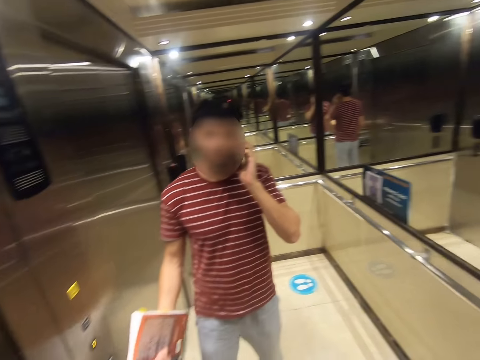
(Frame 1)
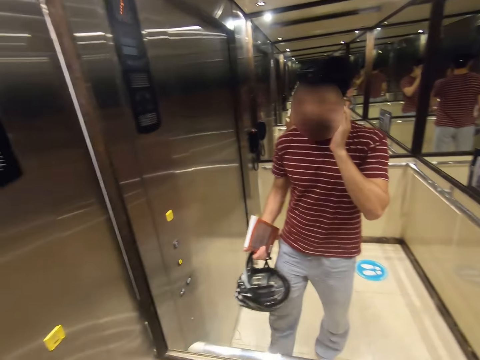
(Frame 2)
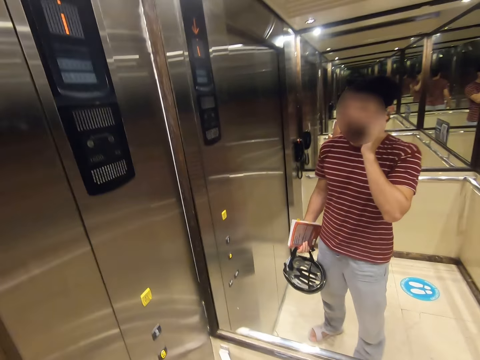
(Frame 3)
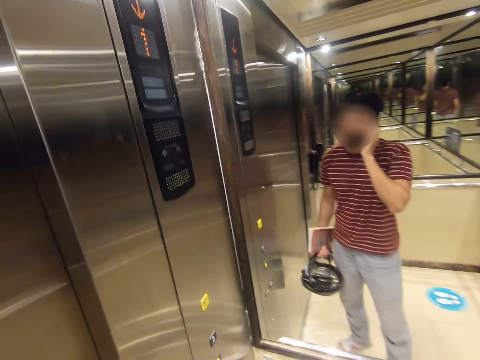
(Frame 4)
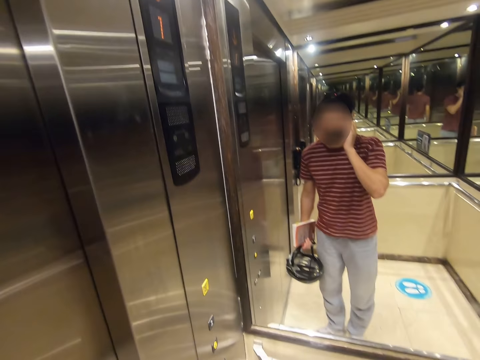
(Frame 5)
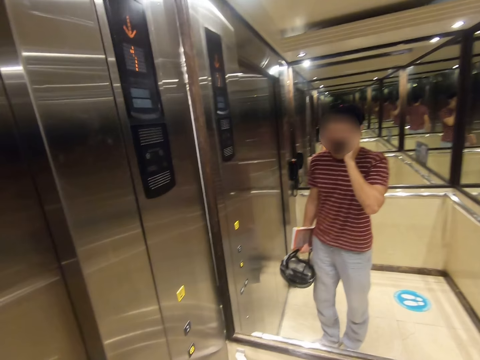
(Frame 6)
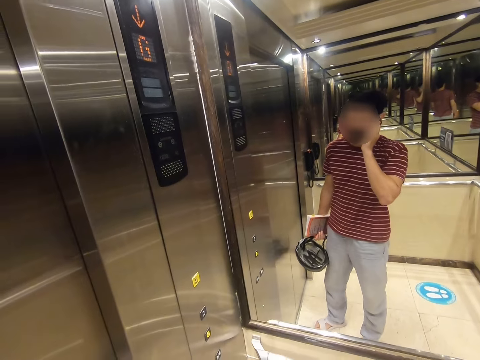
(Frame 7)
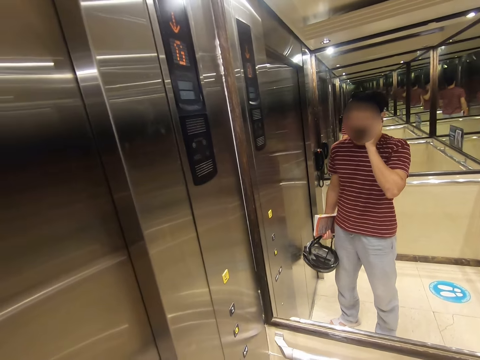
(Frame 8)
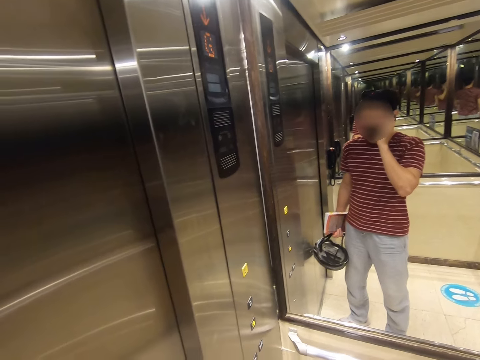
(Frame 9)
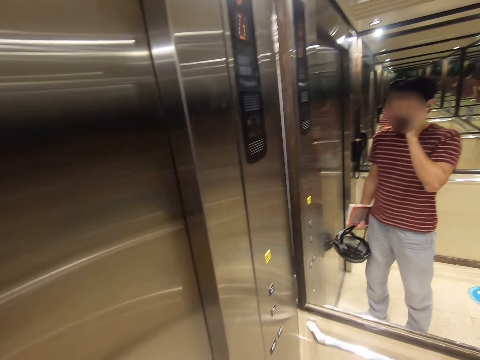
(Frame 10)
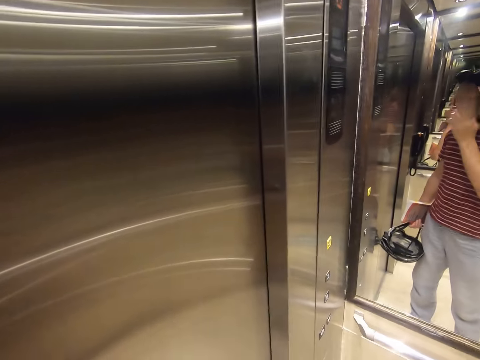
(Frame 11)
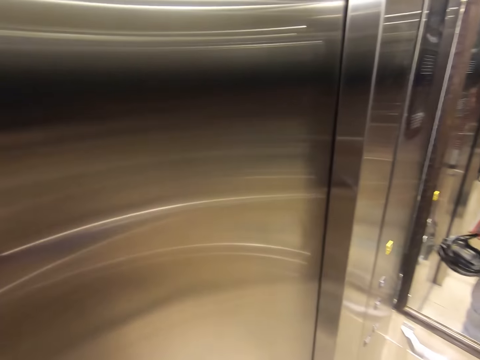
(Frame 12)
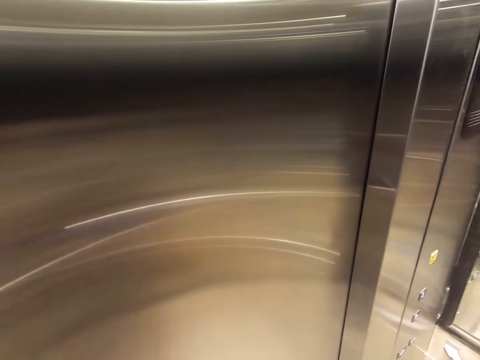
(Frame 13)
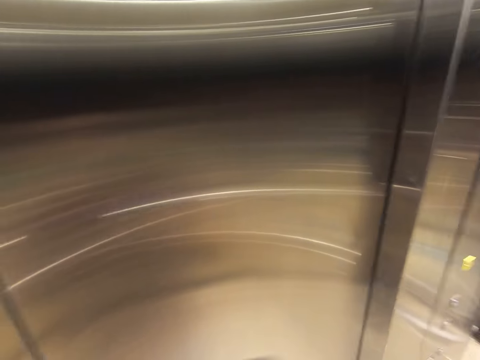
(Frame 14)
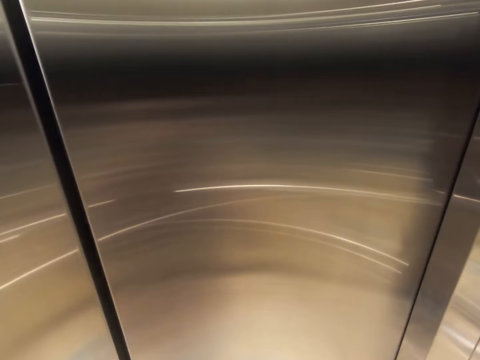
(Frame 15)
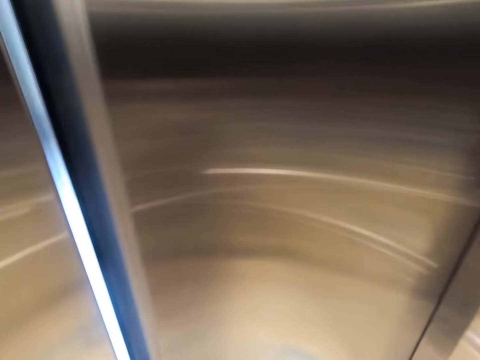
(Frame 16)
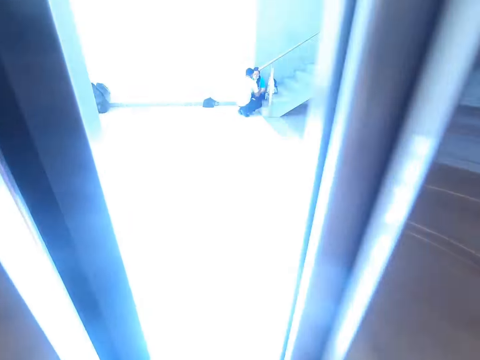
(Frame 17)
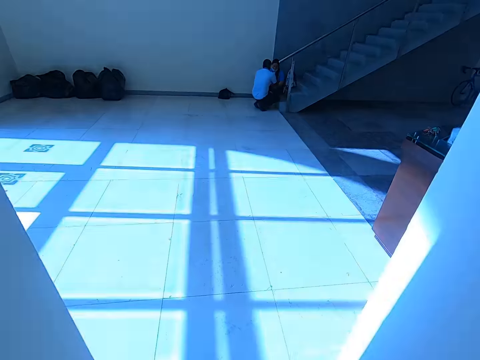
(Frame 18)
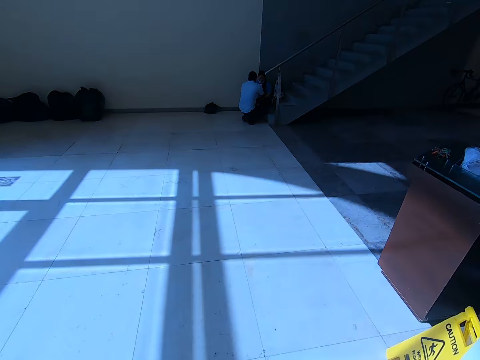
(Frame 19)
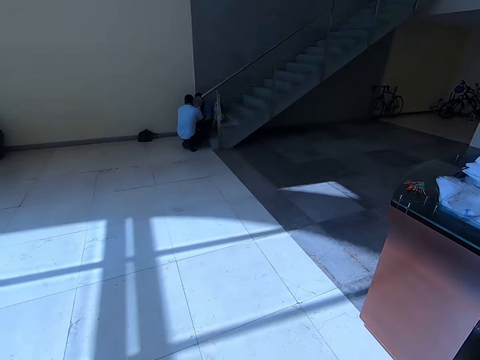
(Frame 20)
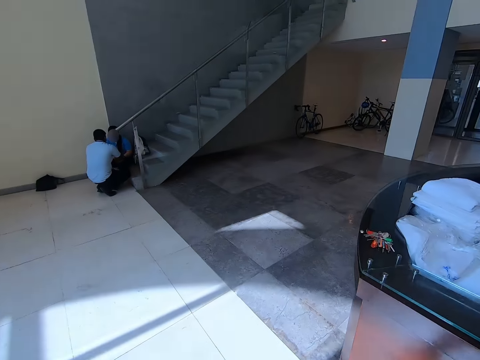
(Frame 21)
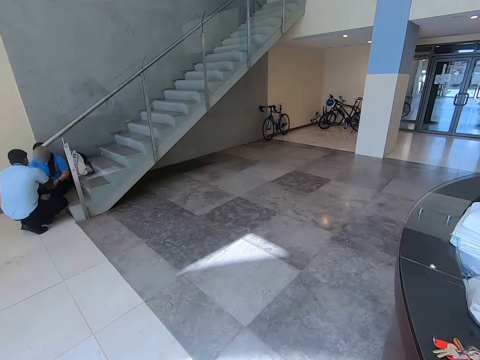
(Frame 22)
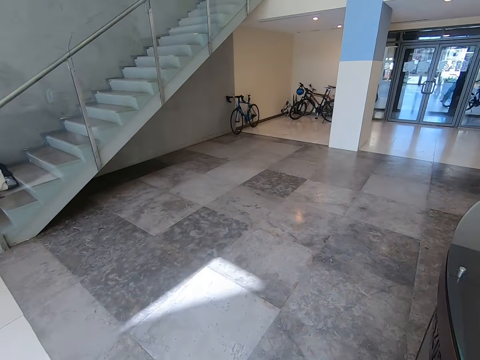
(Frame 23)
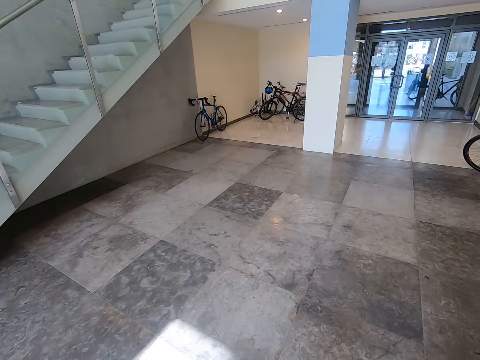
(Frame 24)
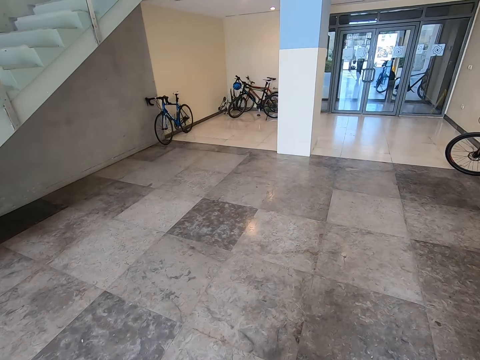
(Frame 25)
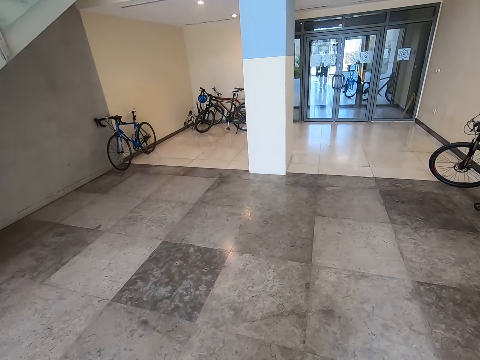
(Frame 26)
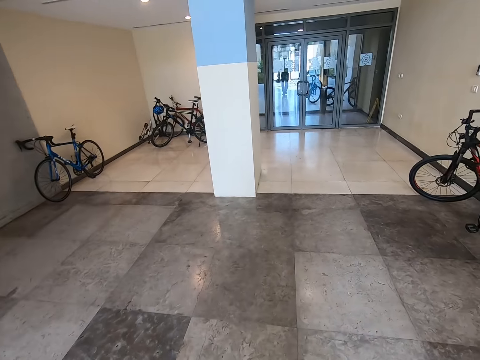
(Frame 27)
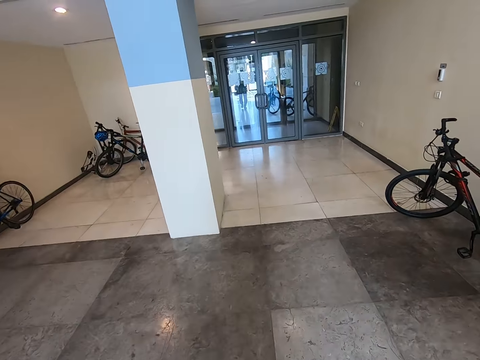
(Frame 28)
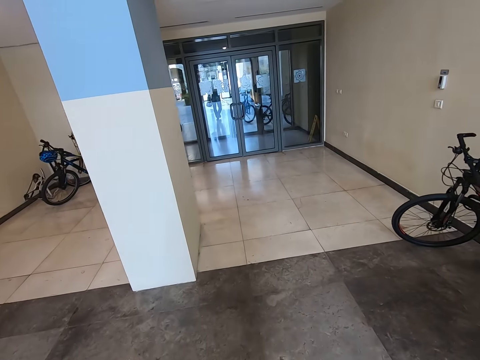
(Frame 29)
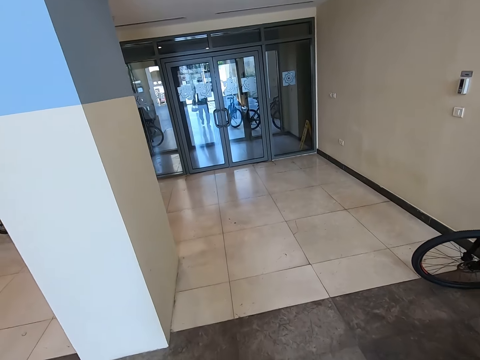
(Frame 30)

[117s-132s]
The camera wearer operates a phone. They get out of the lift. They walk inside the building.

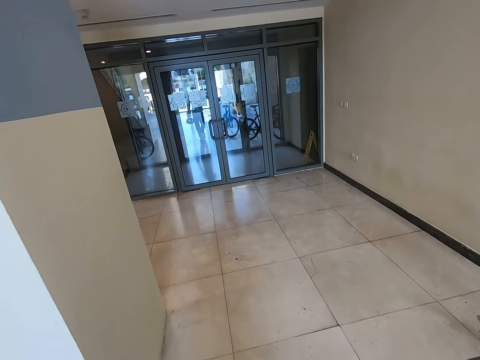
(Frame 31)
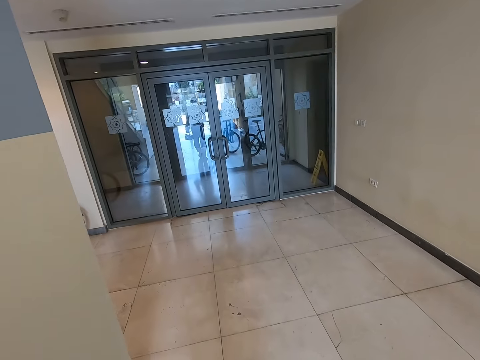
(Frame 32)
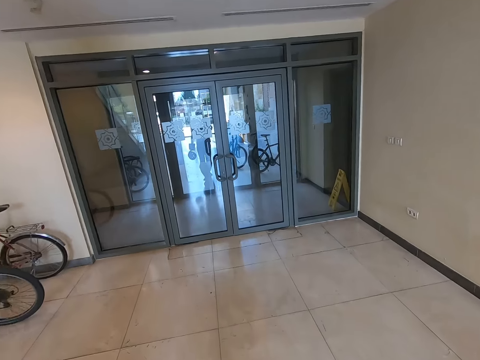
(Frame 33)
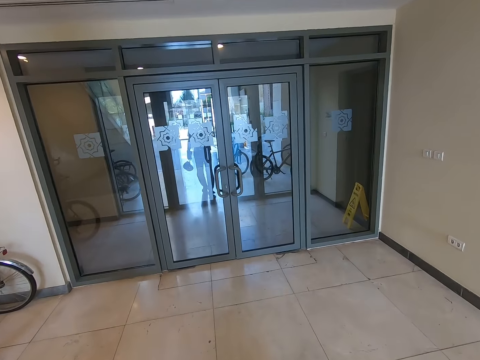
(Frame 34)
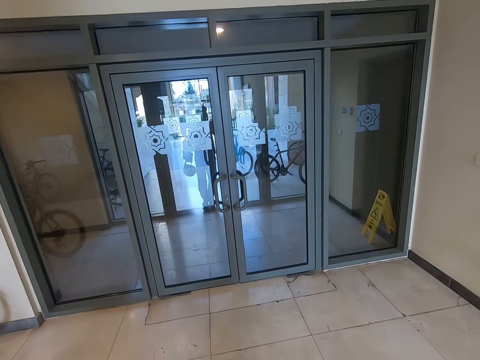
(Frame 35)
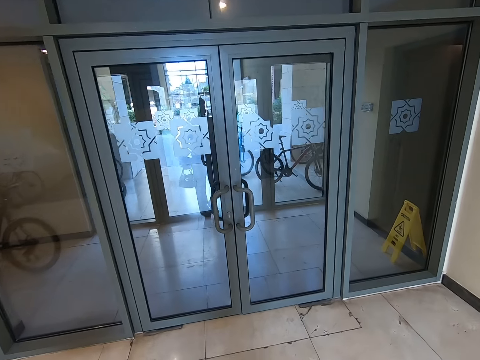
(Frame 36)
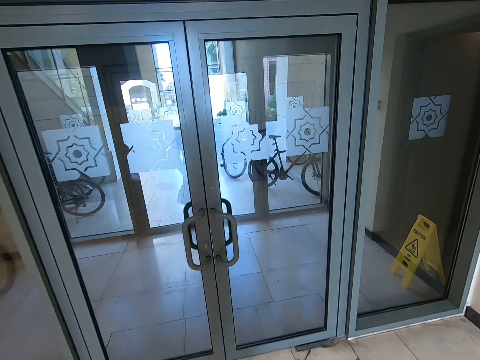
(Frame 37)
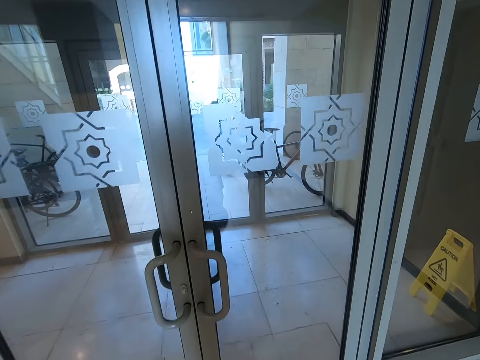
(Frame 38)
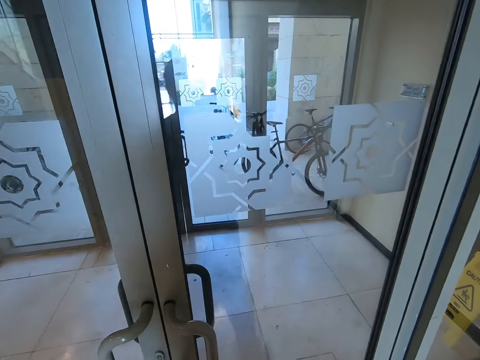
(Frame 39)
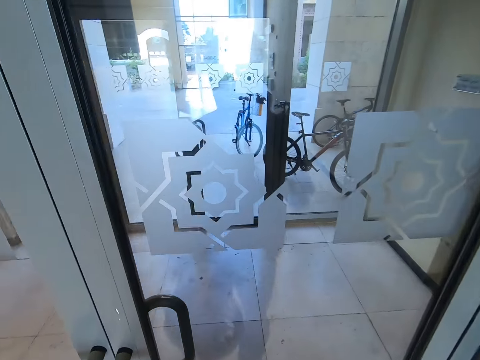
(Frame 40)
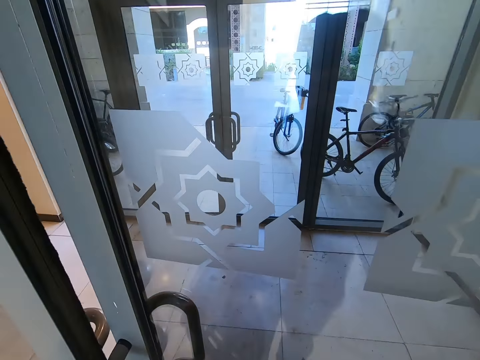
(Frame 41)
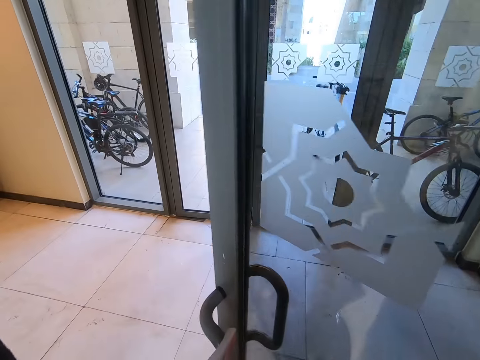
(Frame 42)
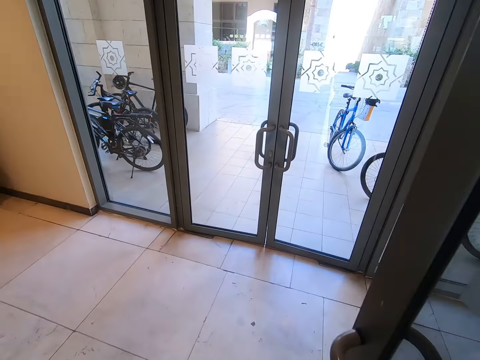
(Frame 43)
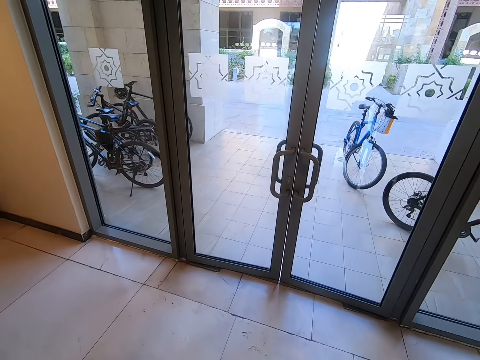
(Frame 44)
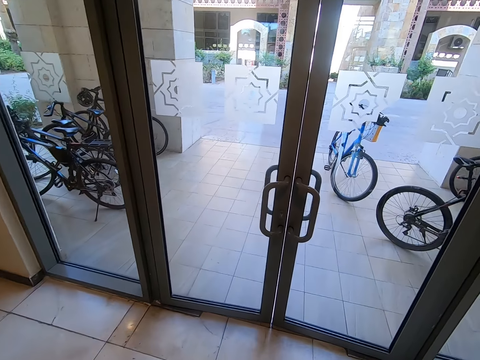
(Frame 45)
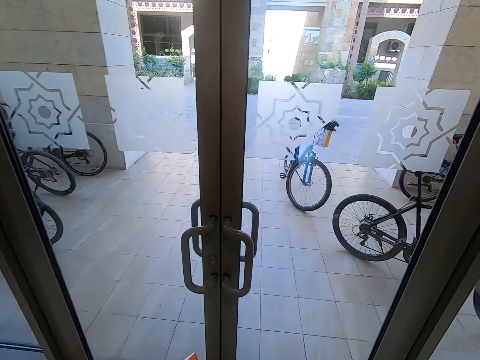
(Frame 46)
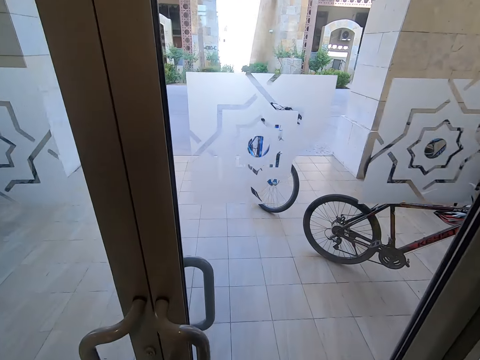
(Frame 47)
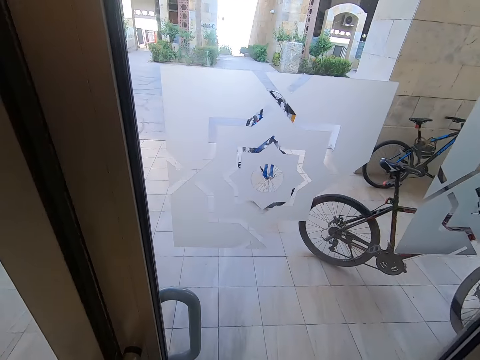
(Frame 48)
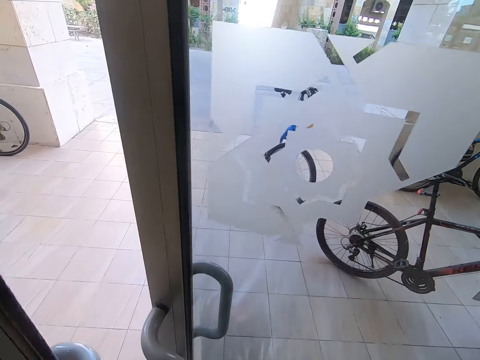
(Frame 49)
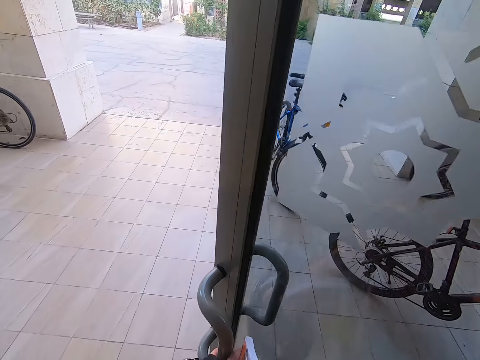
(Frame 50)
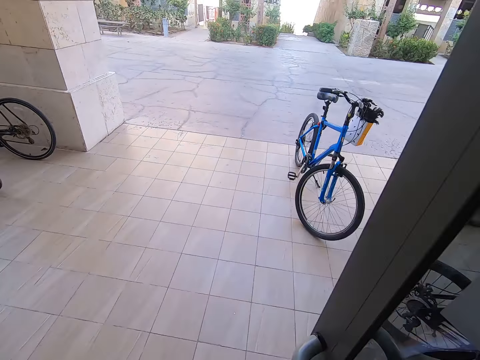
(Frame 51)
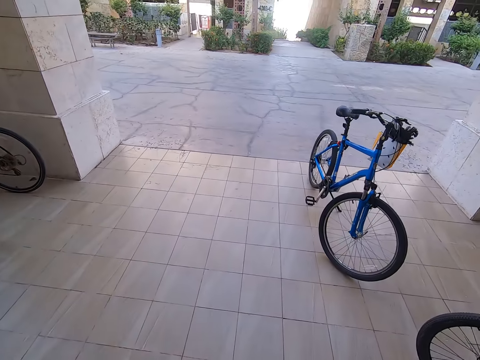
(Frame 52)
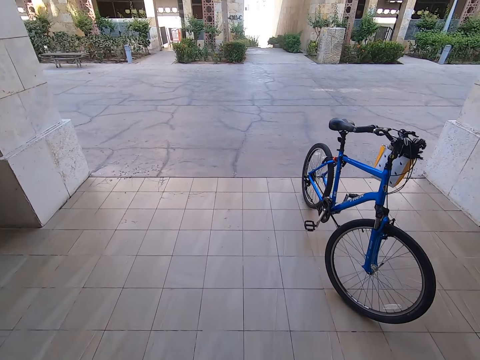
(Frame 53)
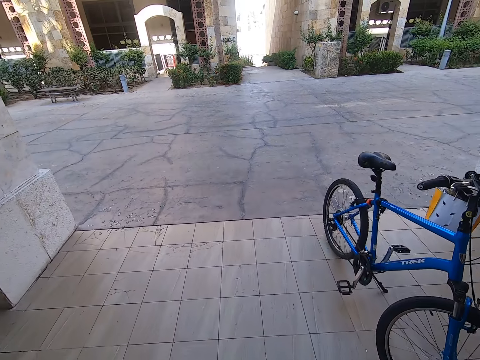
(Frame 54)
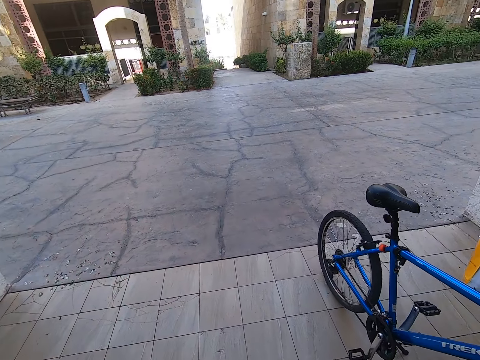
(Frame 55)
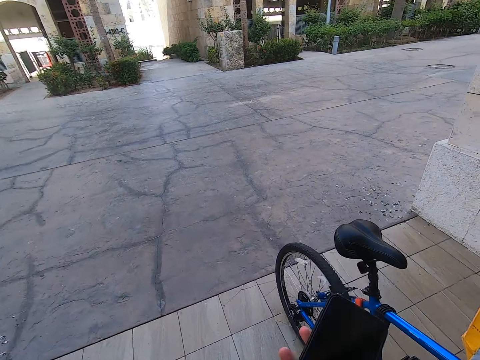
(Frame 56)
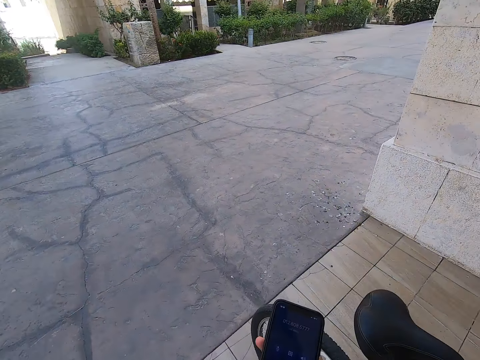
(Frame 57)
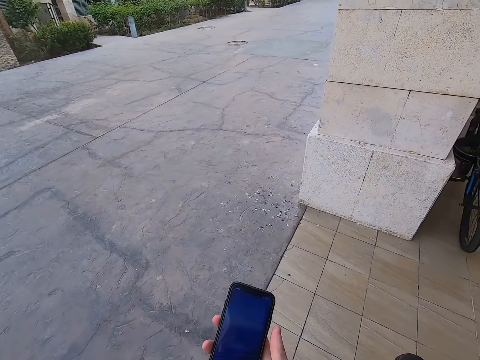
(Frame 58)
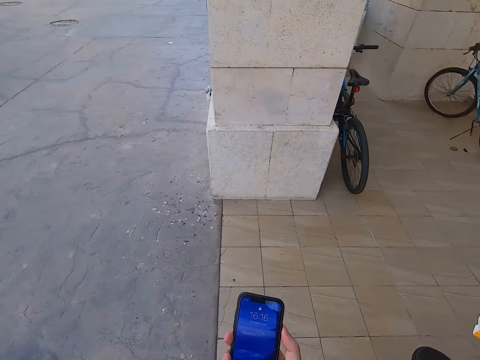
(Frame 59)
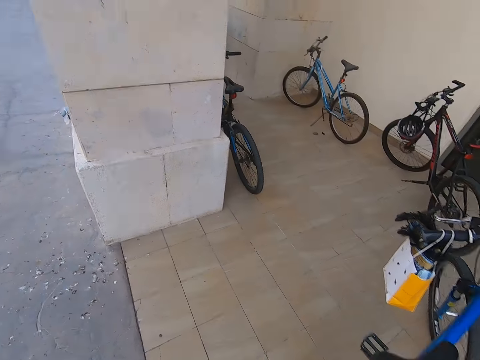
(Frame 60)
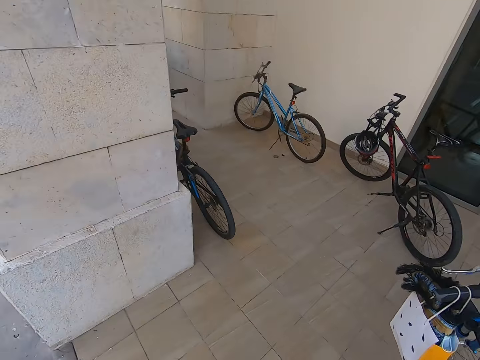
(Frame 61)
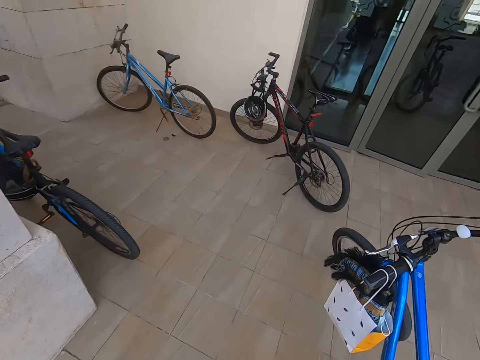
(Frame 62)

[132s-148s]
The camera wearer opens the door. They open the door again. They walk on the building. They pick up the phone. They operate the phone.
